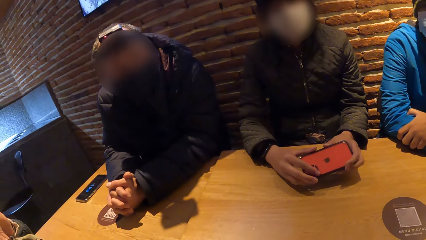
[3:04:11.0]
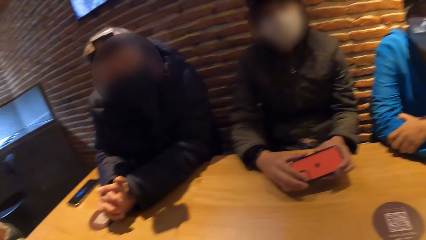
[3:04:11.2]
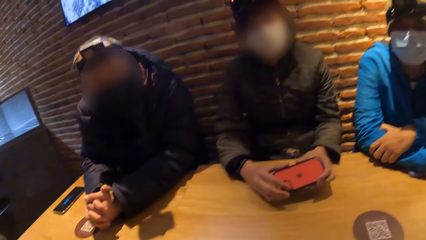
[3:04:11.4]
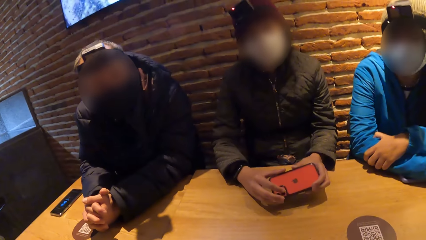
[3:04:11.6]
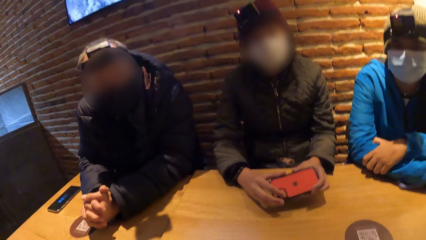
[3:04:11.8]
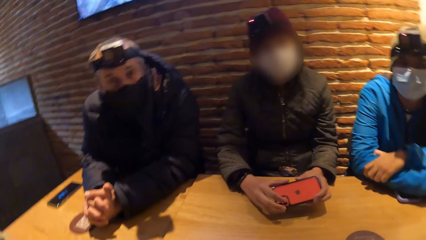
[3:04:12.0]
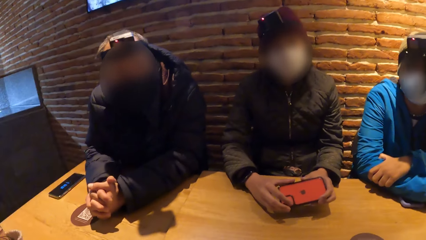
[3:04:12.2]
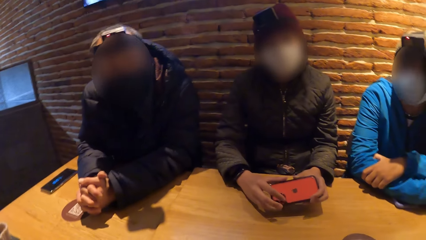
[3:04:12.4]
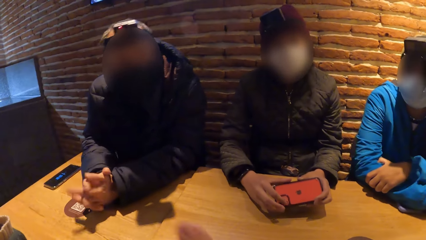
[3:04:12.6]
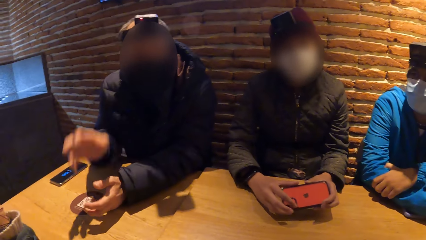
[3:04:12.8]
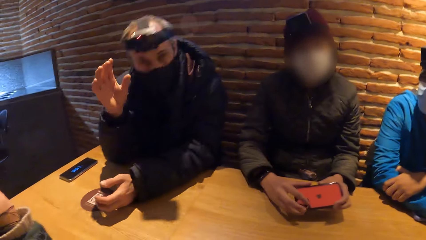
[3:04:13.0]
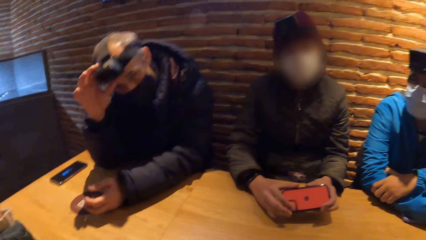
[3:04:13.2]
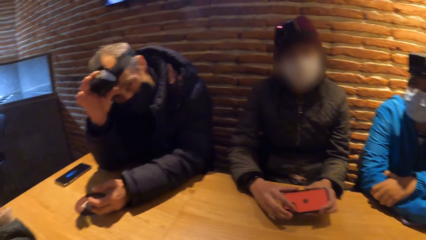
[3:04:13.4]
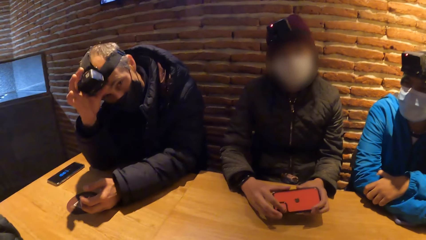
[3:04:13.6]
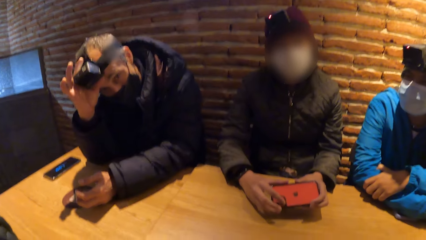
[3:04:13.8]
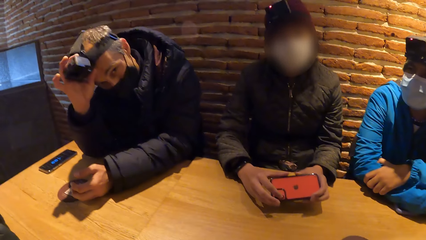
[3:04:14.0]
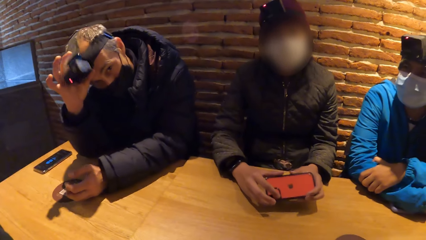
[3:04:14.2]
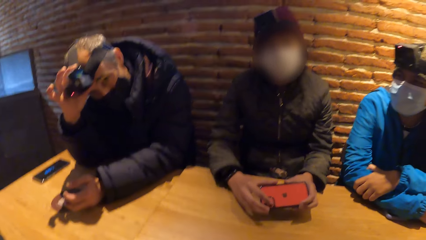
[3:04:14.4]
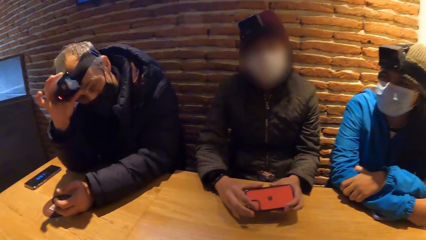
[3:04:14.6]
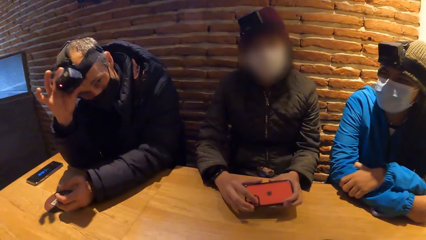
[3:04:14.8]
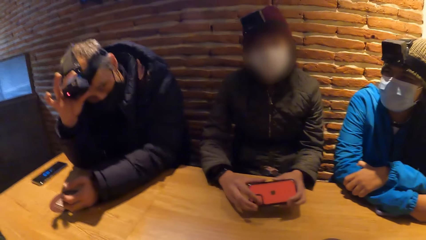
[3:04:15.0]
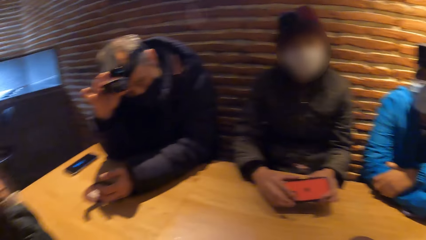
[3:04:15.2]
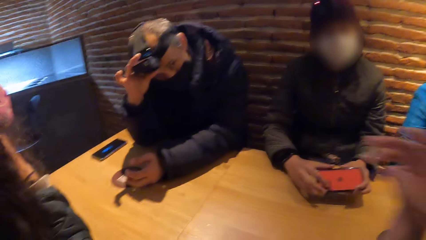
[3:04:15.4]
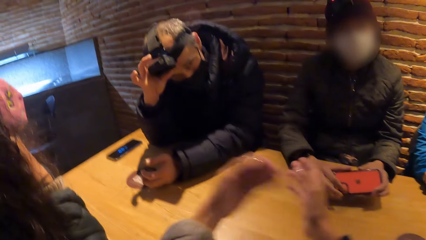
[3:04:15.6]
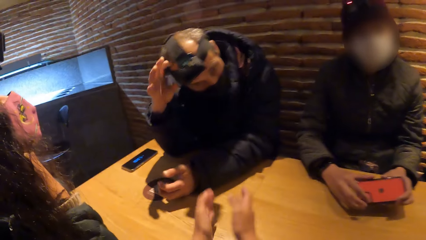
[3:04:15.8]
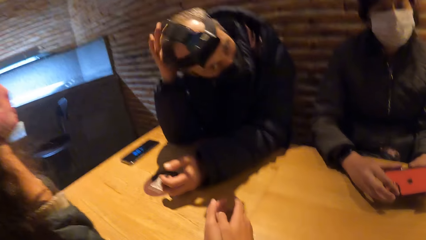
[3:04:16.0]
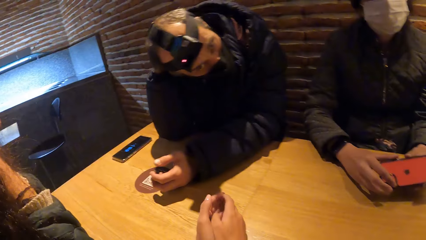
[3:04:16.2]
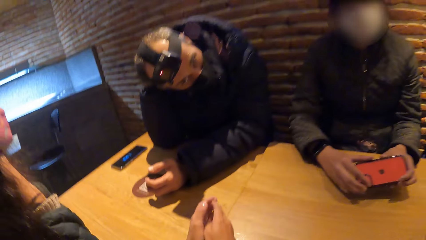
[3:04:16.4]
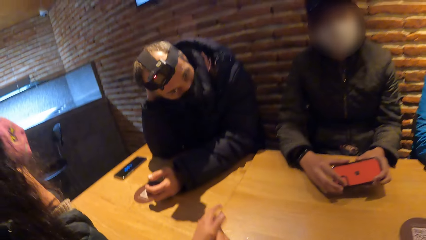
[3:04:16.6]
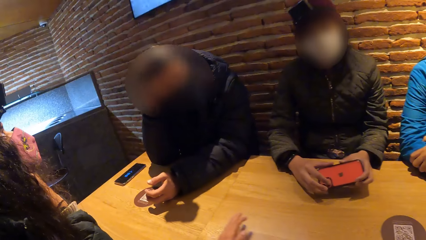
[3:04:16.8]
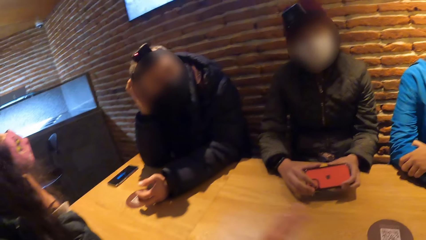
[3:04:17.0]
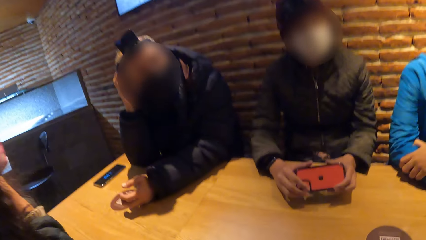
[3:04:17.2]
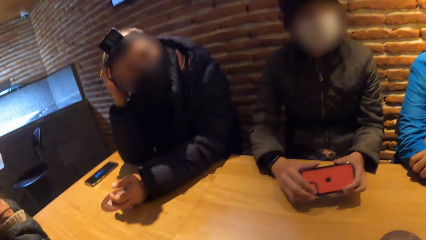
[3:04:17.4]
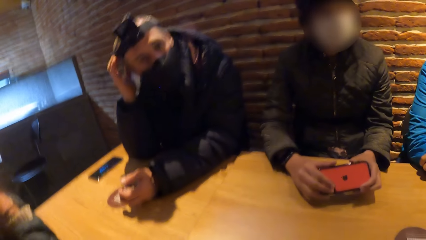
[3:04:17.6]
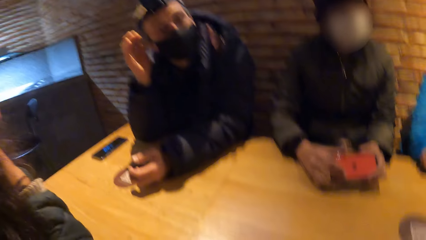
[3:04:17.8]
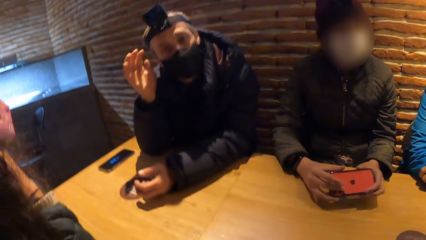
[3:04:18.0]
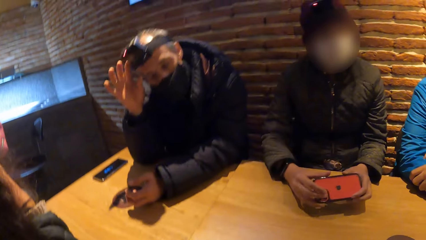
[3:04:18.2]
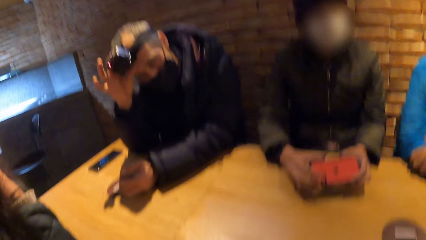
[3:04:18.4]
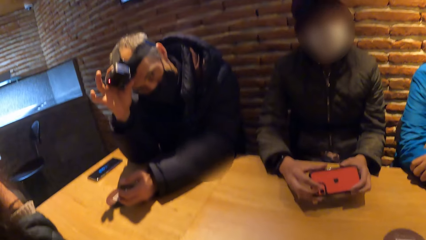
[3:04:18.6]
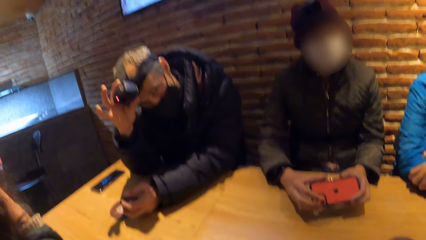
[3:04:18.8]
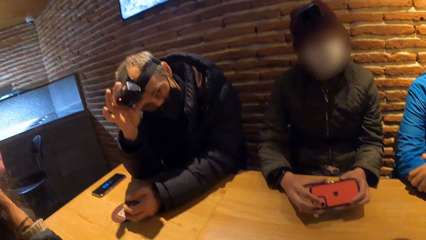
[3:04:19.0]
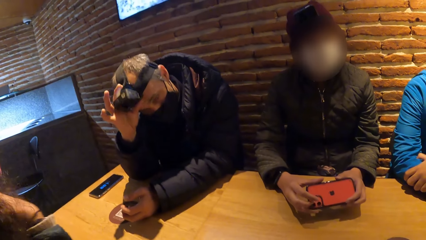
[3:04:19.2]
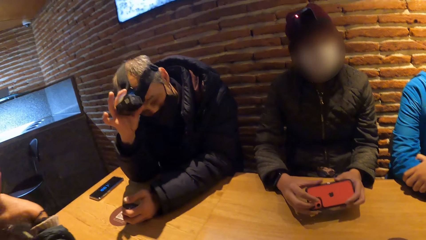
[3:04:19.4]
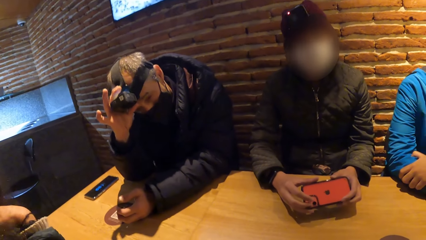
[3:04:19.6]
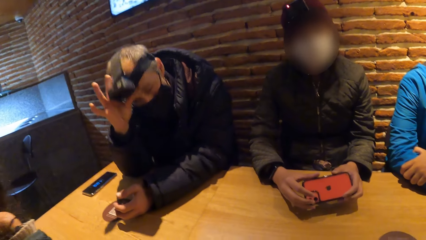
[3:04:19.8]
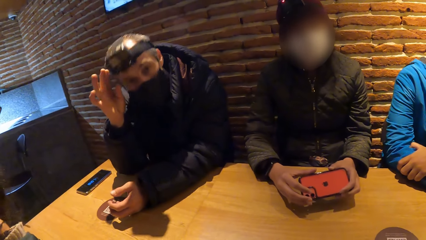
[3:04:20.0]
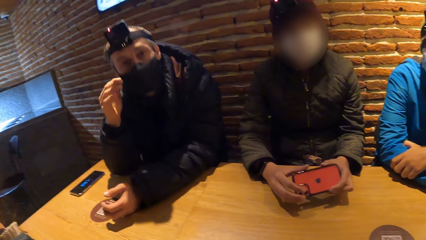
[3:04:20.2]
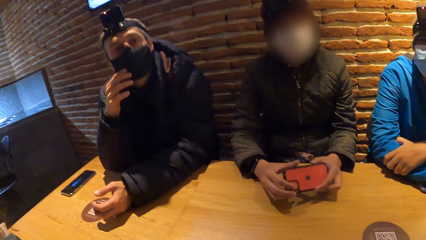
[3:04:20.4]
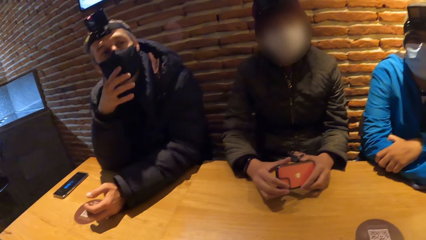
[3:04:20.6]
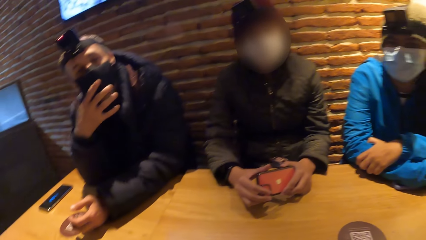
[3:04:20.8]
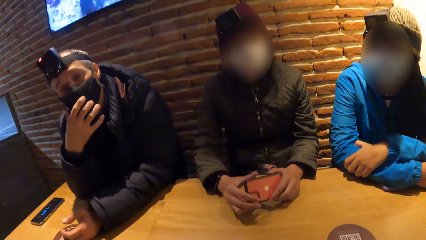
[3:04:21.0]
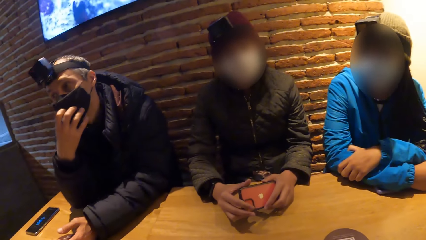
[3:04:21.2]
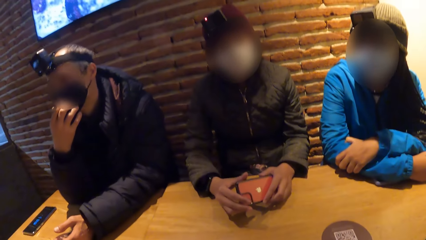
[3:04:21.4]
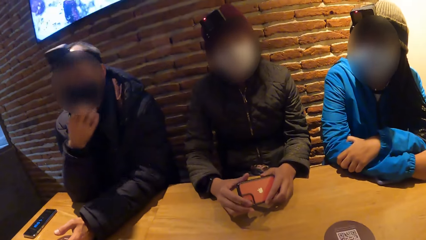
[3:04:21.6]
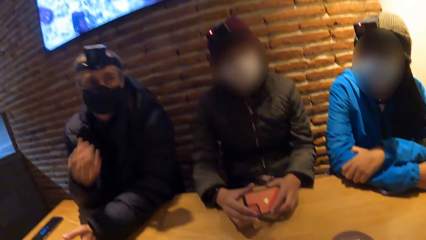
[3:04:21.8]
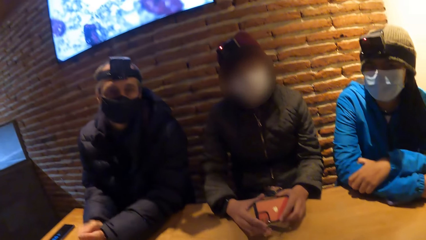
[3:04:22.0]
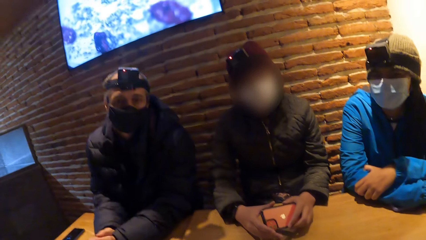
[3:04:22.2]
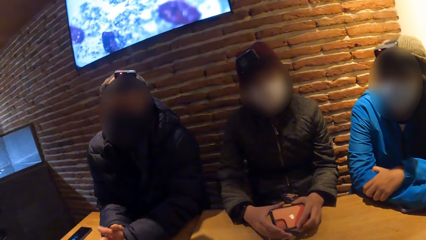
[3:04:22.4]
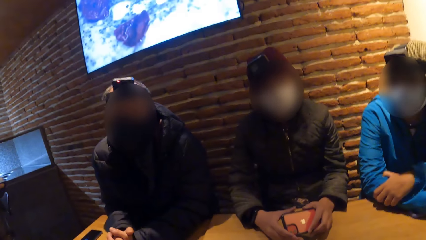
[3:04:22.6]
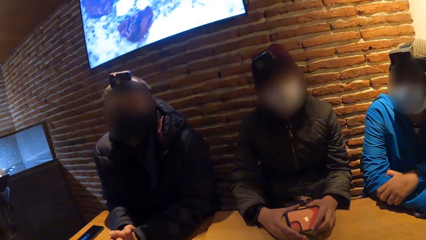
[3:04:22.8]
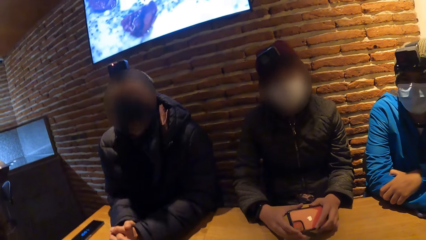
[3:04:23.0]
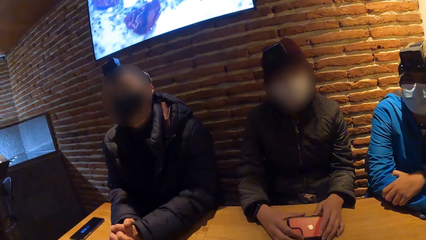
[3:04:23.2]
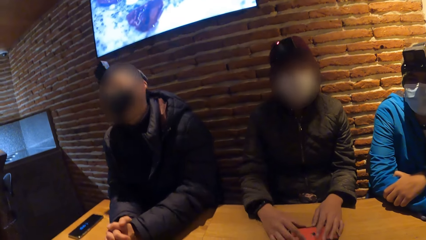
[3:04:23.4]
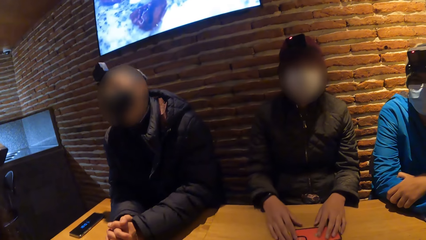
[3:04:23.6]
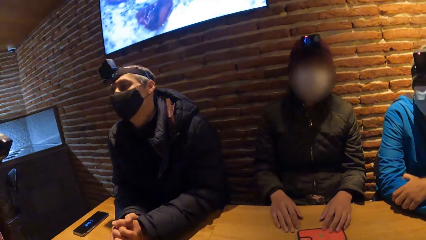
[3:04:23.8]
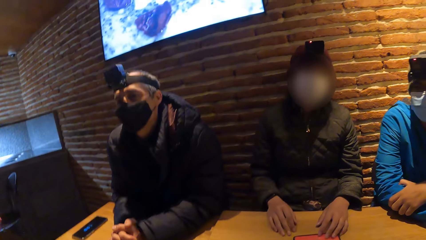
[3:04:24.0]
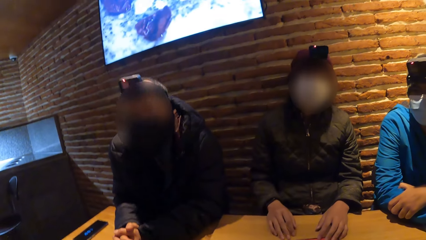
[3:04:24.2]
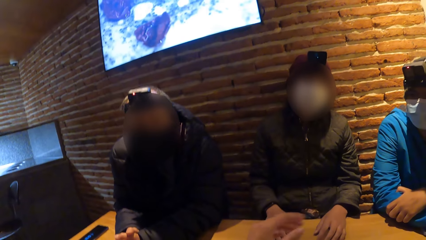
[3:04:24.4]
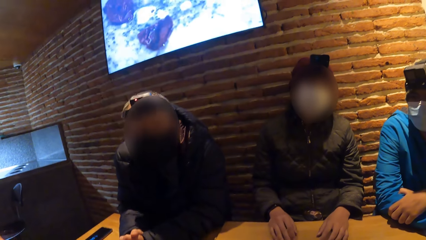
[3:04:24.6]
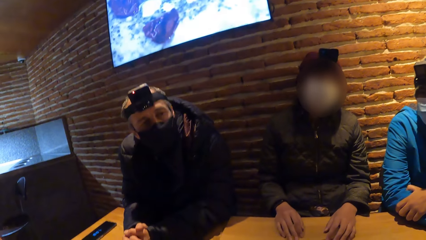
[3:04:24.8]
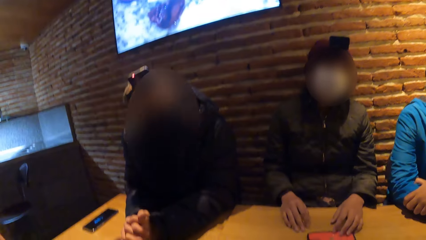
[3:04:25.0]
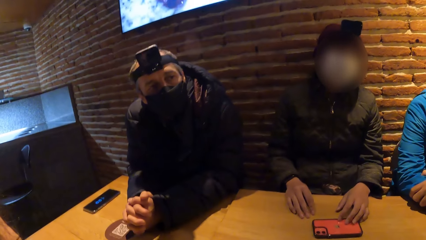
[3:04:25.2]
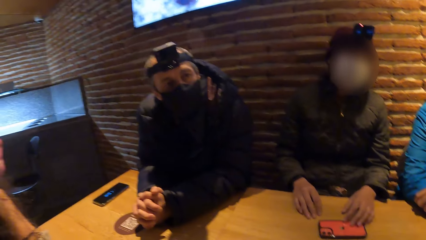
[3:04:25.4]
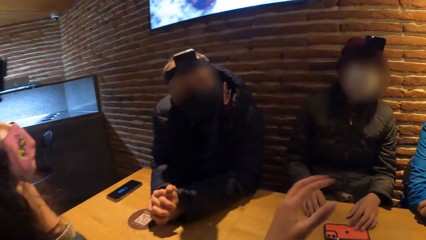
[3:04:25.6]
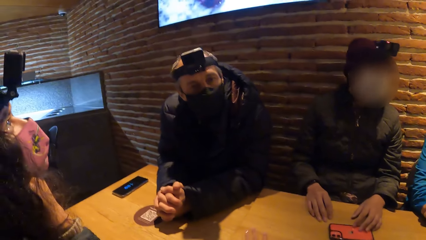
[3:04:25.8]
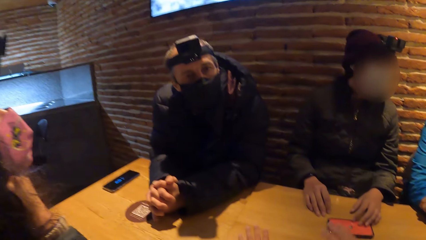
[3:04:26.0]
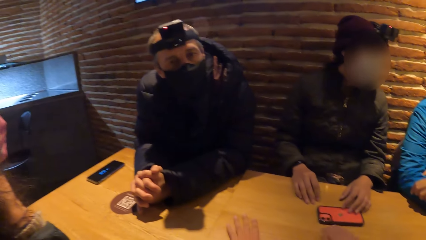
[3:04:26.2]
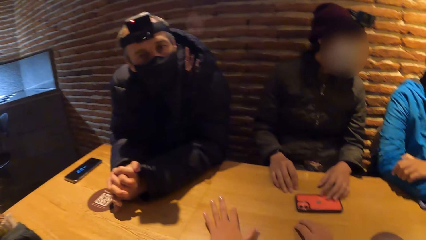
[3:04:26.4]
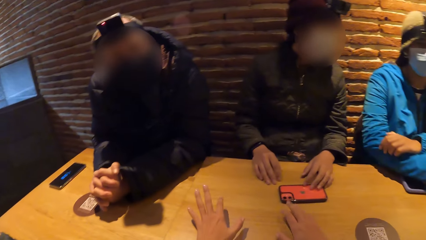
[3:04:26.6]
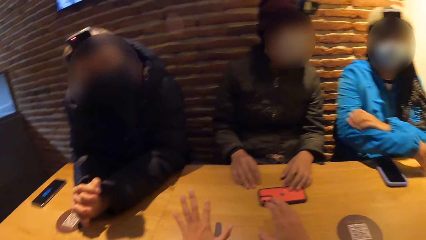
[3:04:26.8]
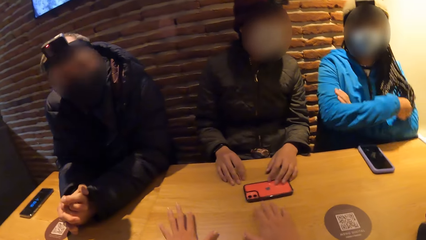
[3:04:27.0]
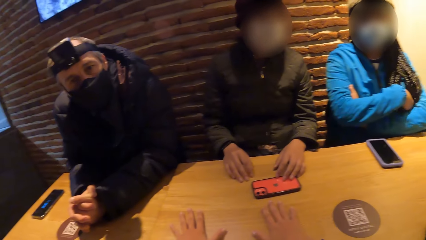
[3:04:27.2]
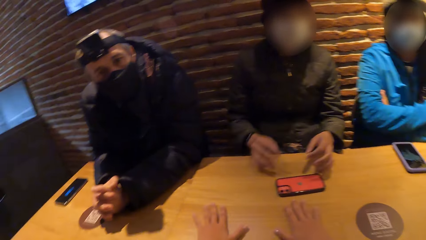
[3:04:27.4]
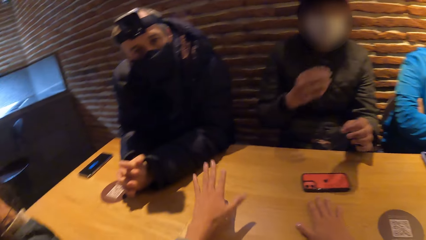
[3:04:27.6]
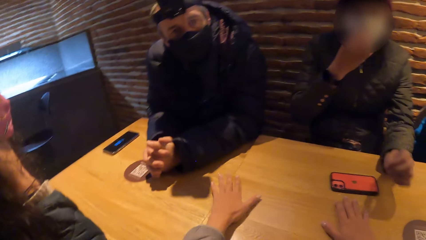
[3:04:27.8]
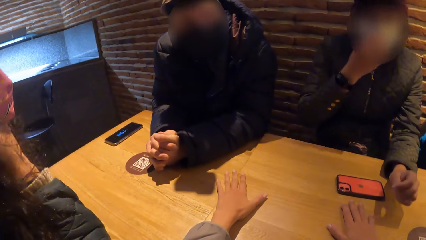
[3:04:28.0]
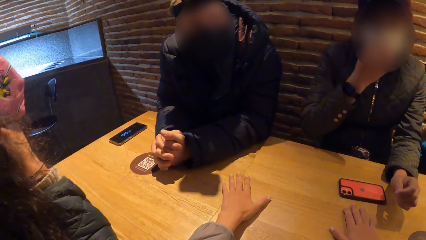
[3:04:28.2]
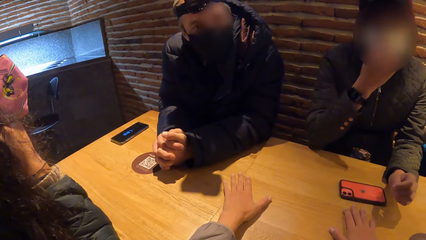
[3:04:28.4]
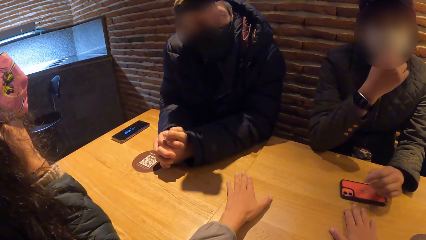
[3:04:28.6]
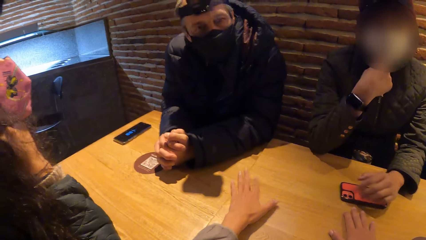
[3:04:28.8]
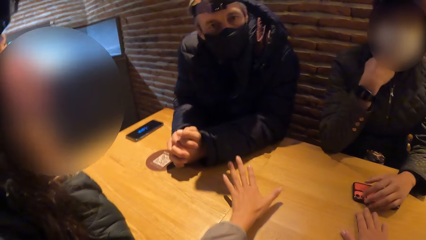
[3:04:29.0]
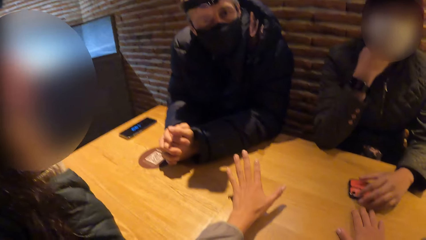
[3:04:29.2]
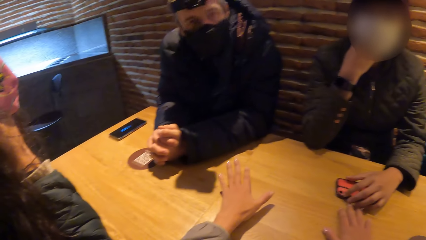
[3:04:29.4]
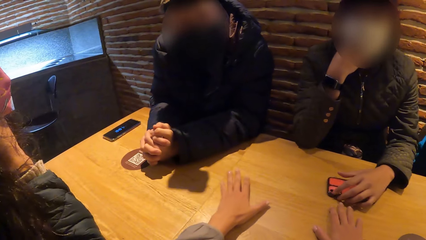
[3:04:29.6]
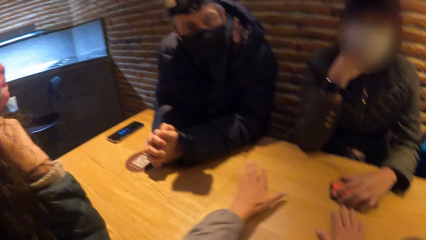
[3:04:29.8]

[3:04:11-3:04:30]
The man adjusts the camera on his head with his right hand. The man adjusts the nose mask on his face with his right hand. The woman drops the phone in her hands on the table. Another woman folds her hands. The first woman touches the nose mask on her face with her right hand.
